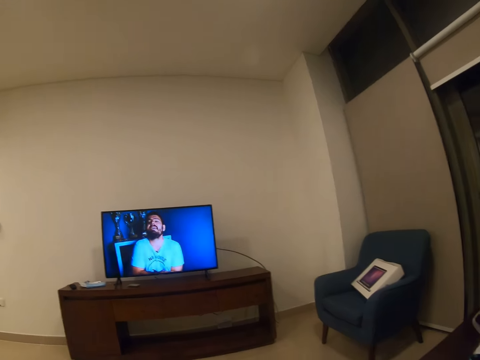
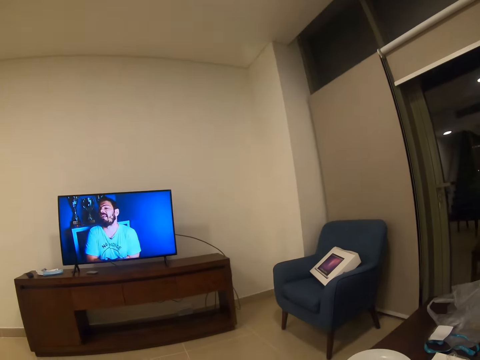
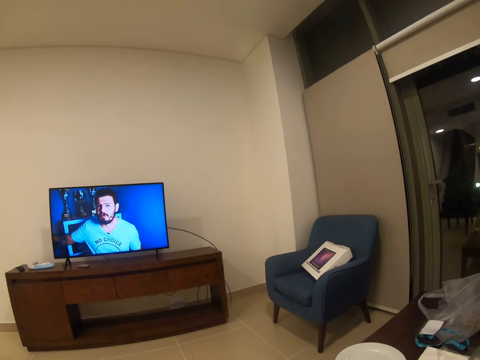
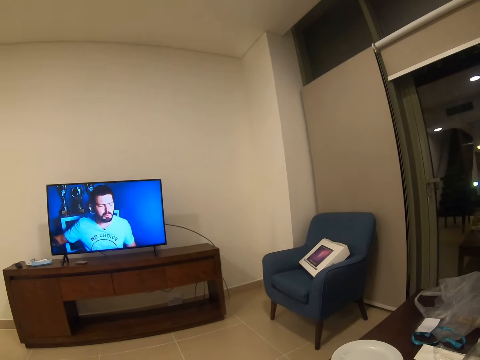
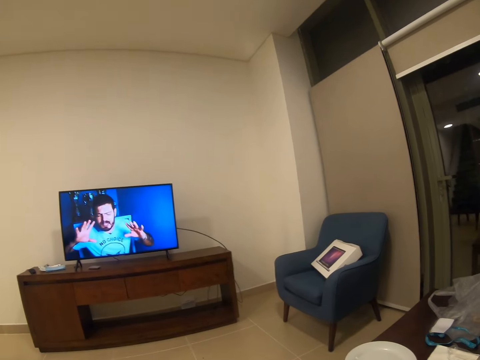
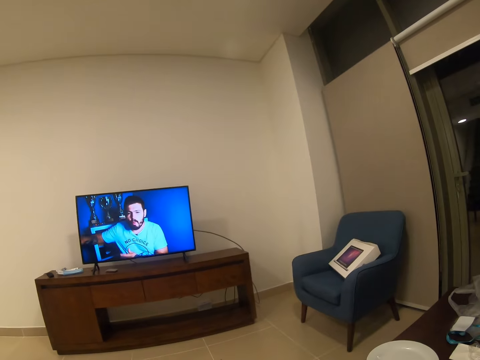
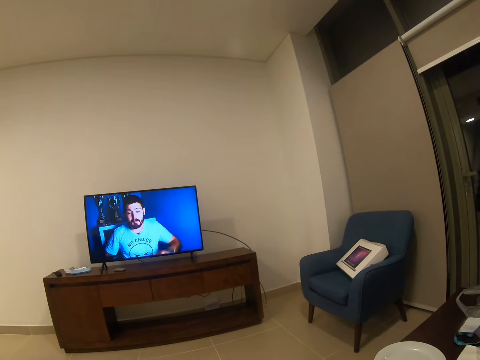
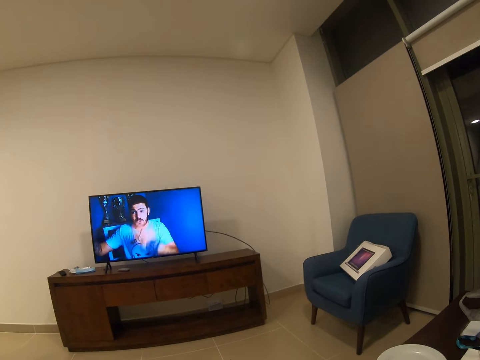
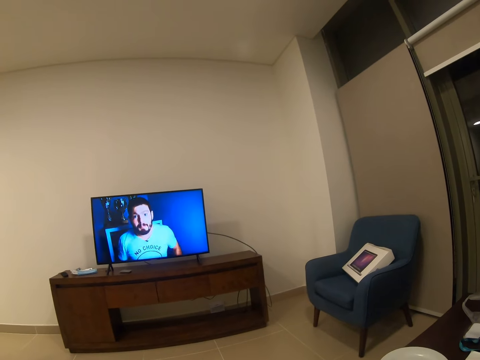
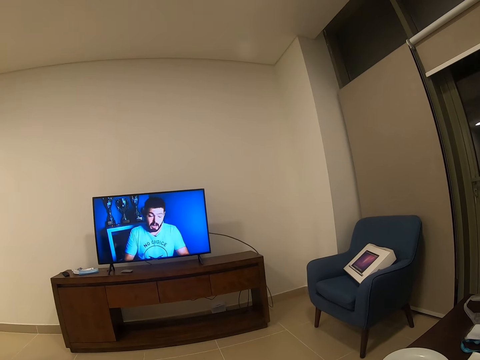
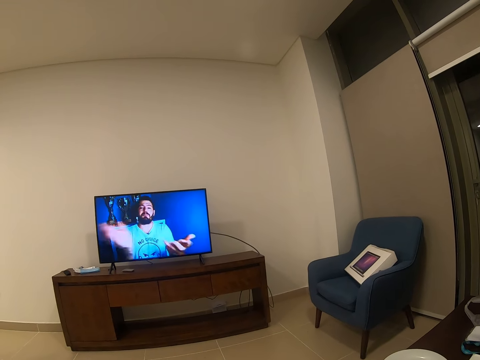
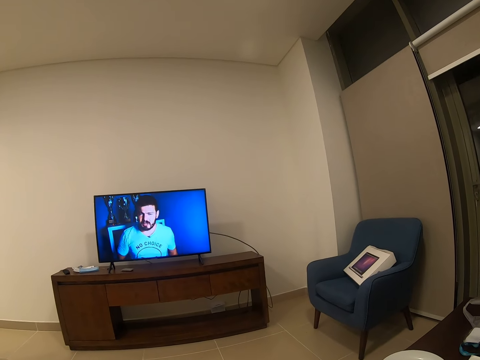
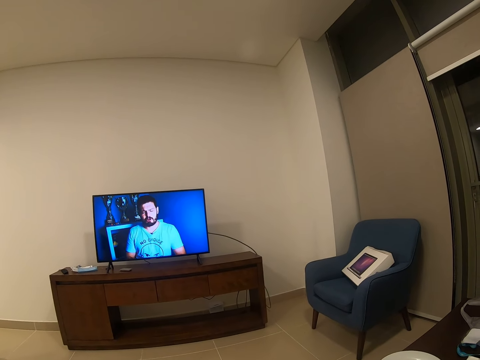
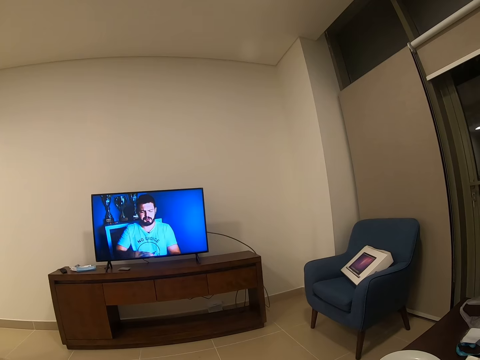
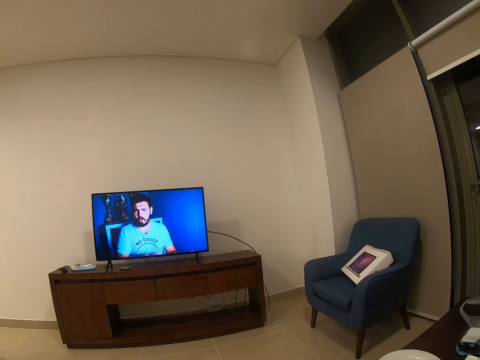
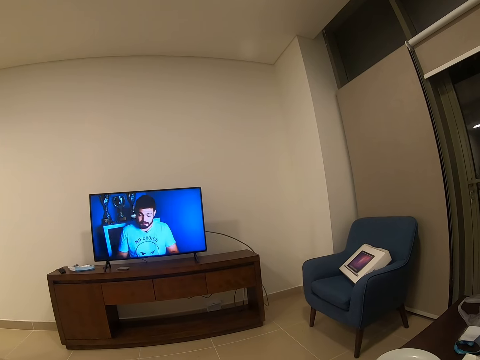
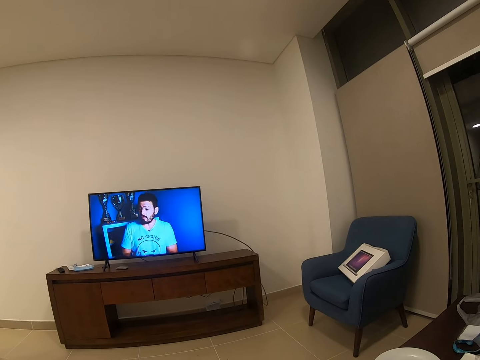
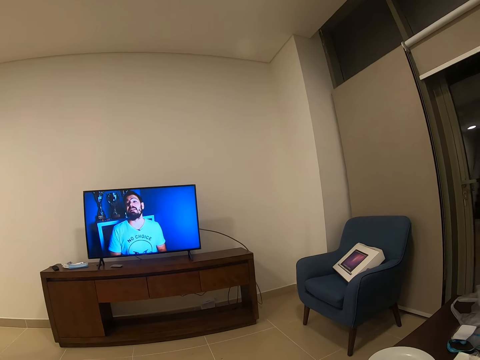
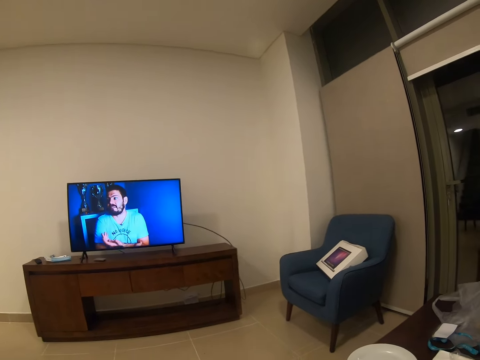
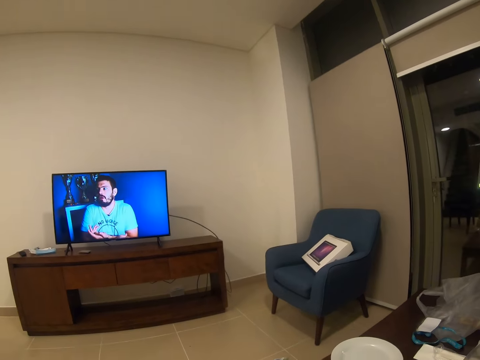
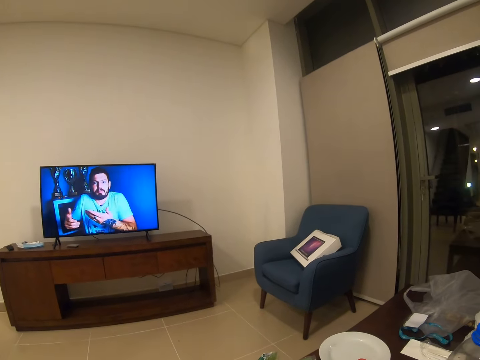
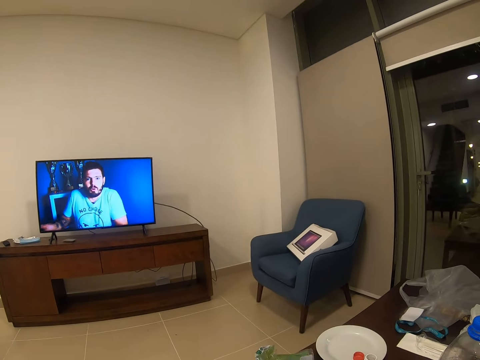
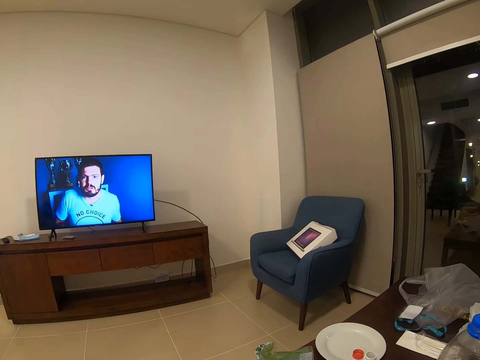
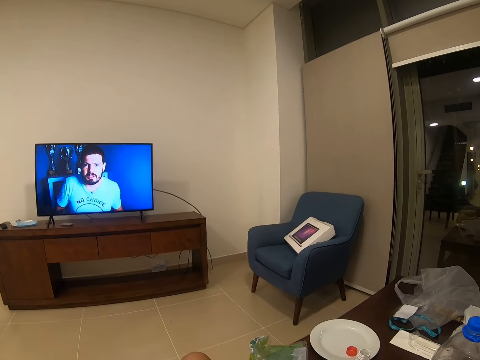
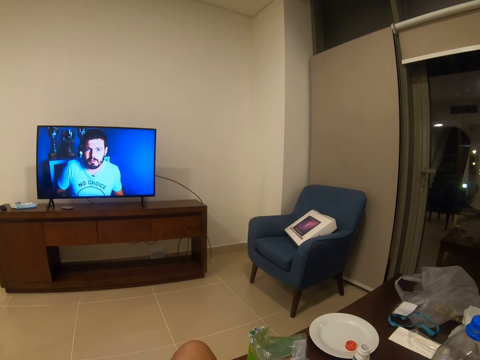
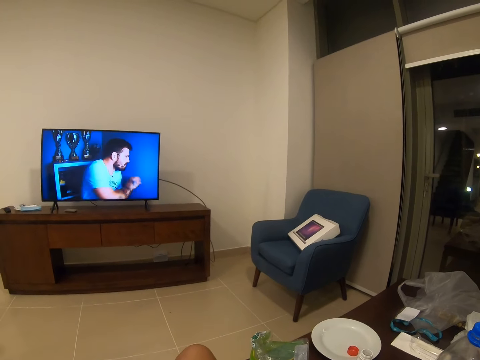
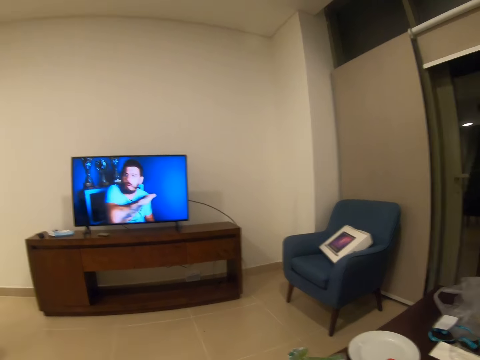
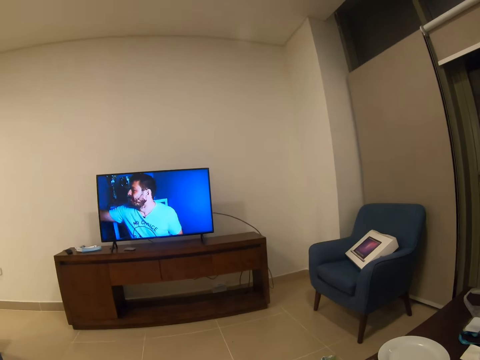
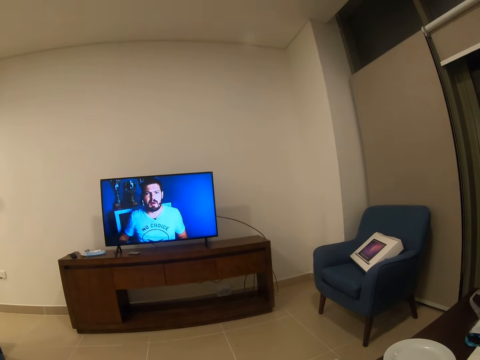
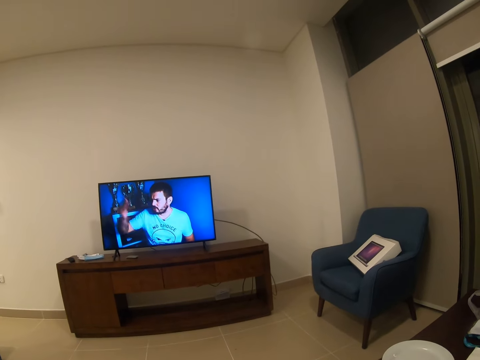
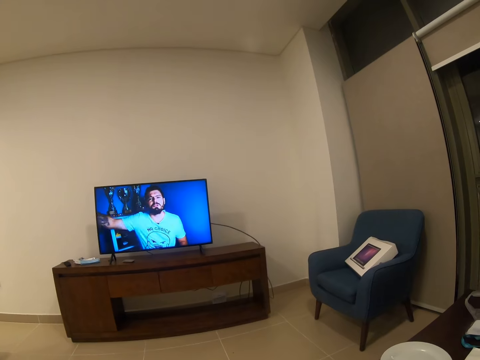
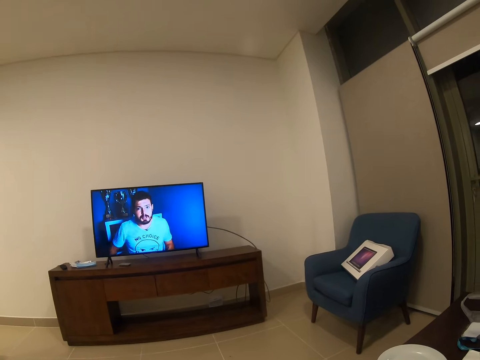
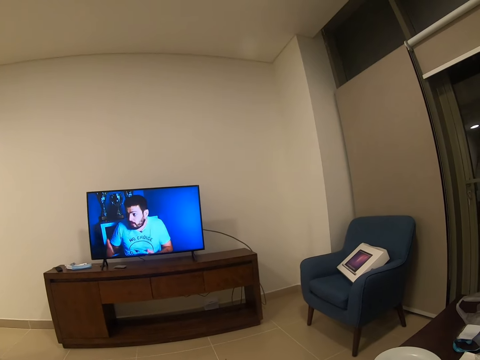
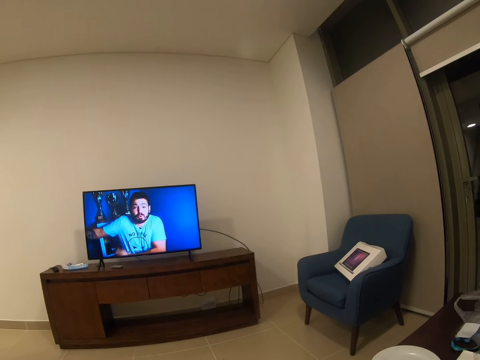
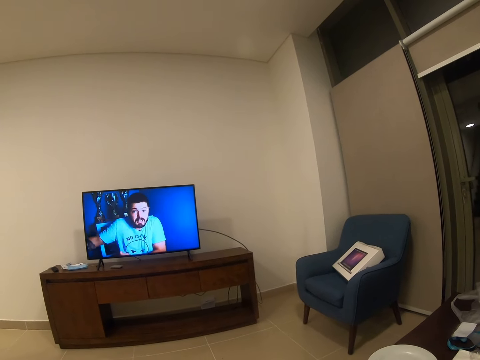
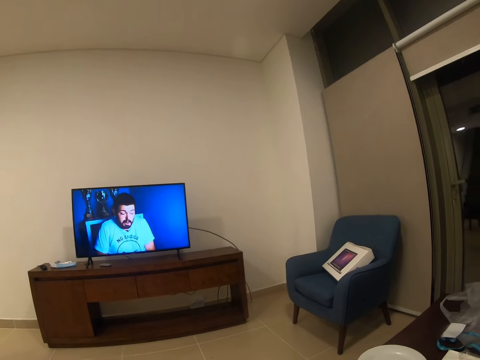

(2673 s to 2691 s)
The camera wearer turns to the right. He turns to the right again. He moves his head.

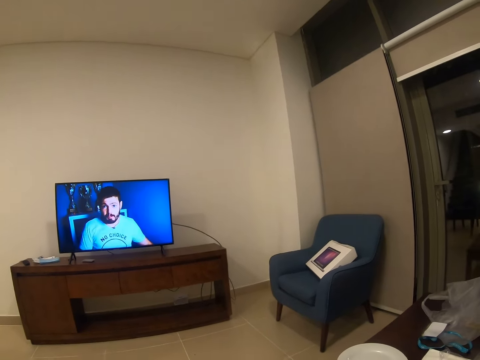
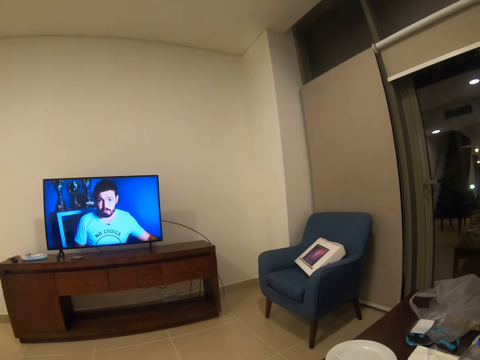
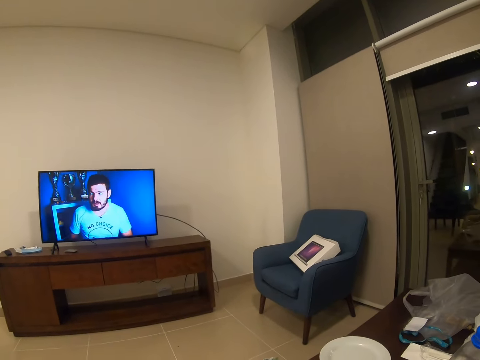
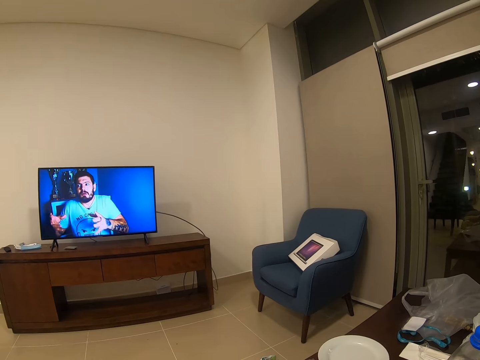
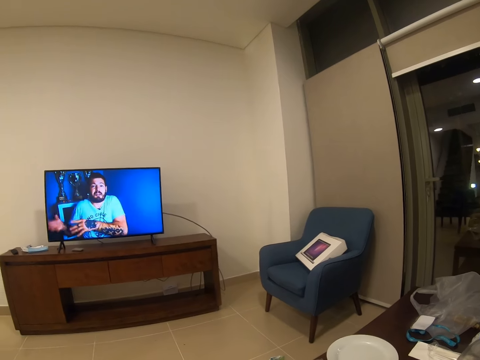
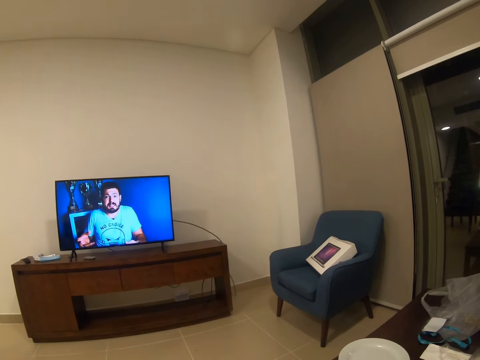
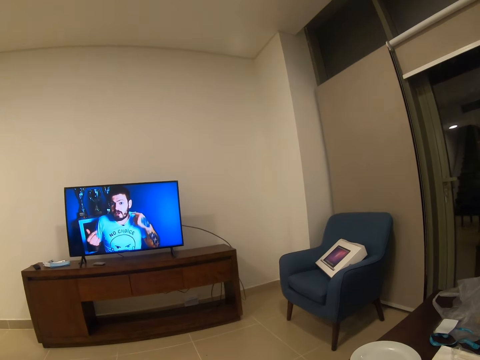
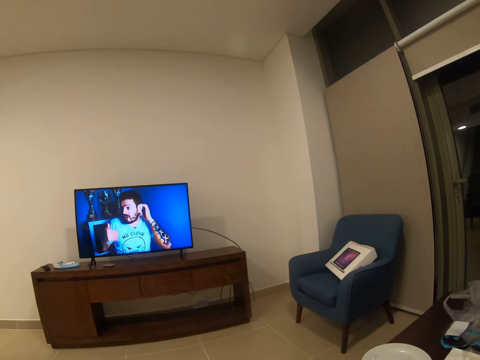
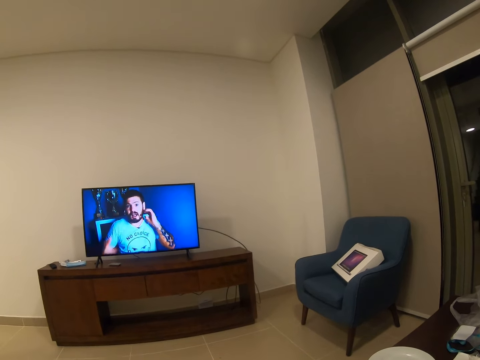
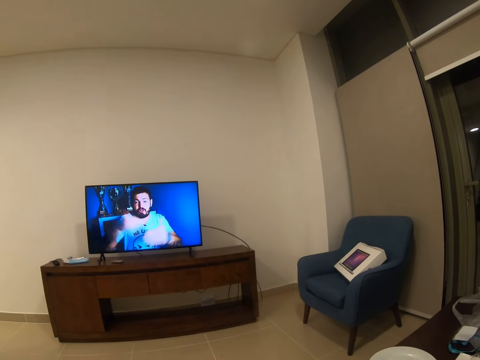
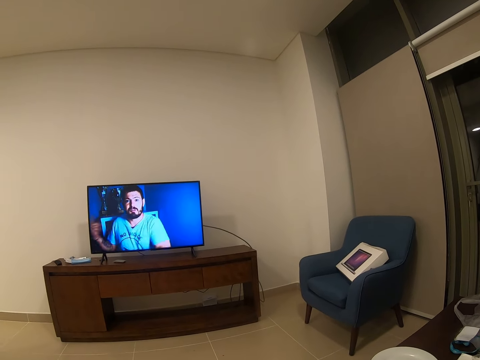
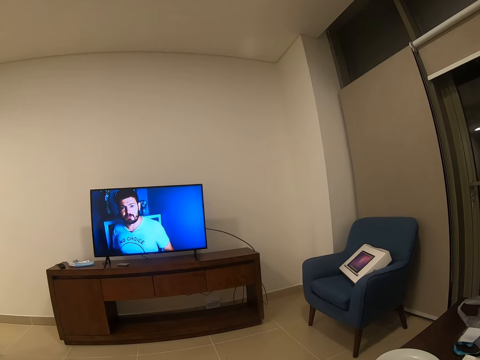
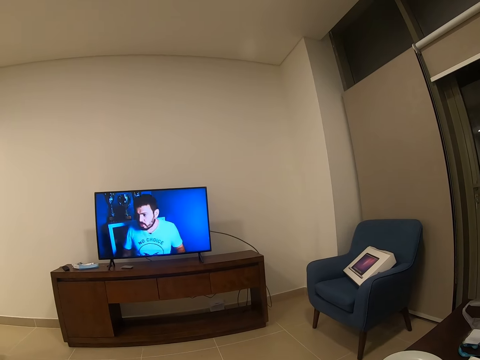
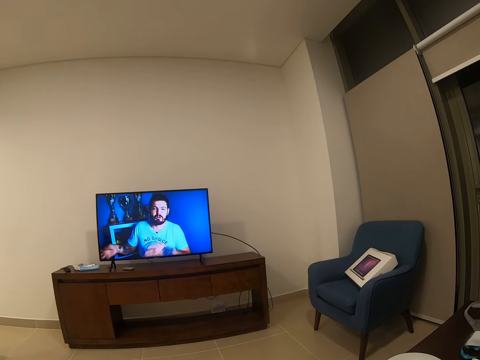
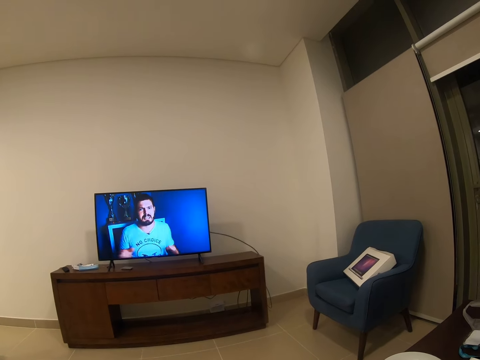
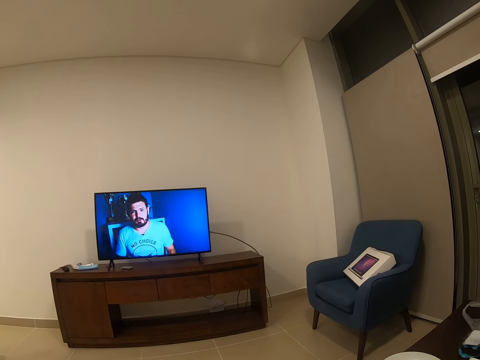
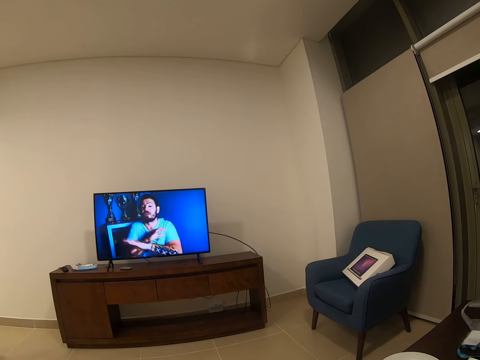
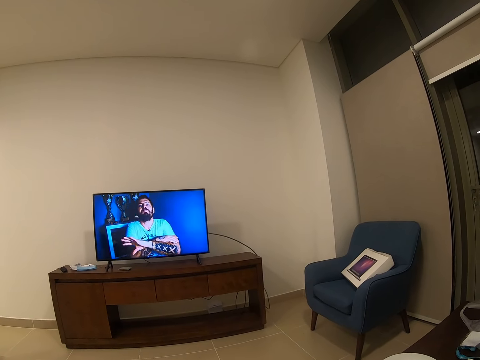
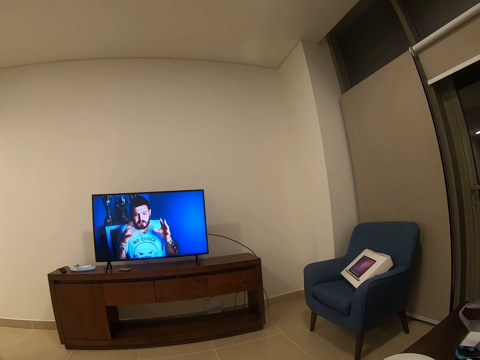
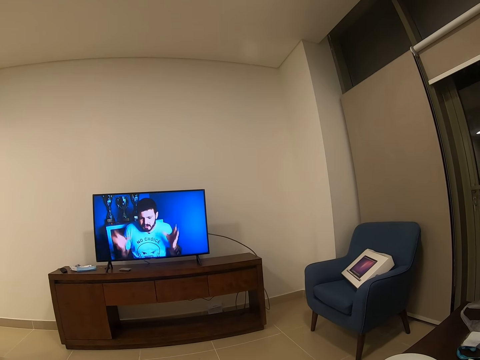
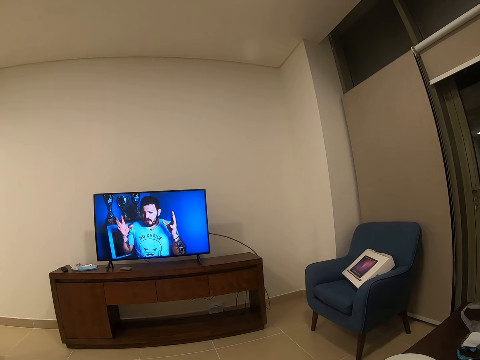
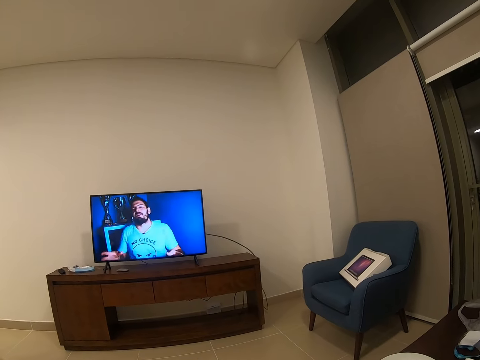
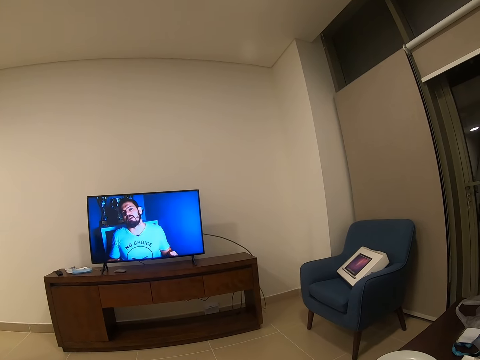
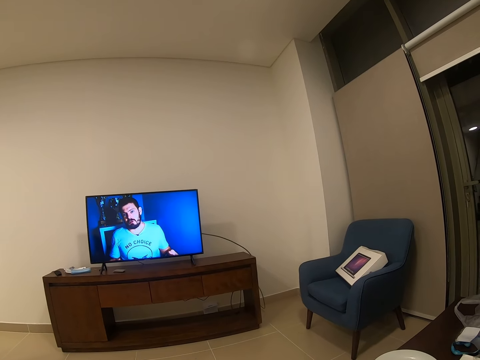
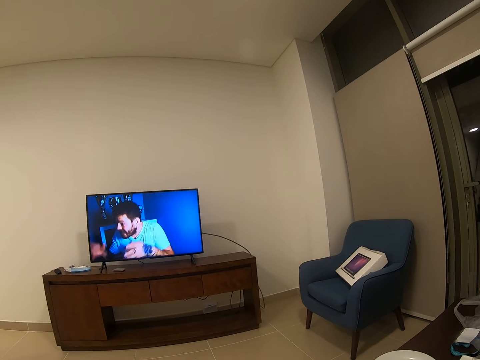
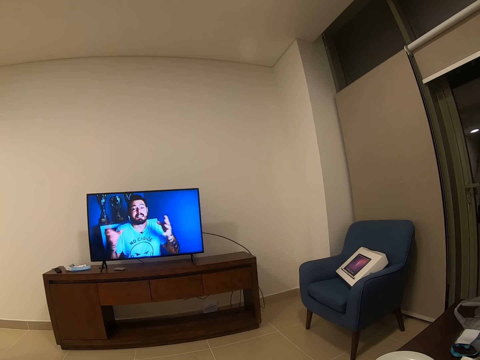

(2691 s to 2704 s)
The camera wearer turns to the right.
